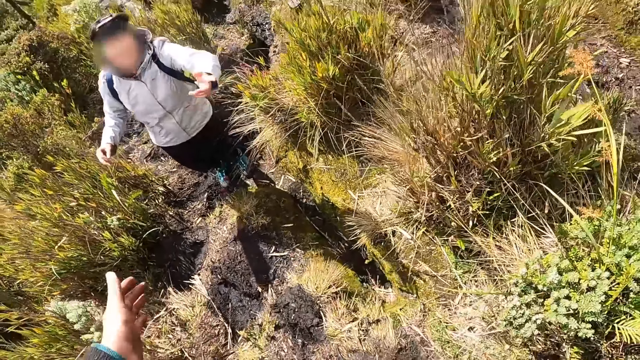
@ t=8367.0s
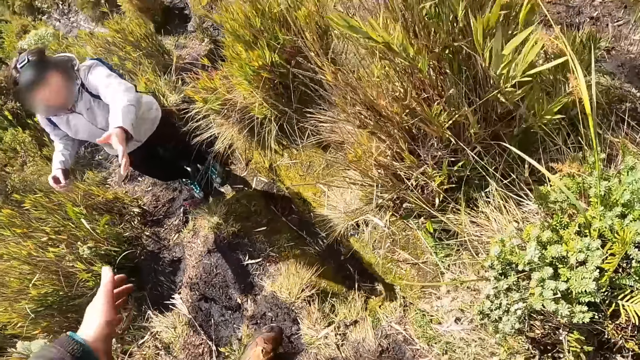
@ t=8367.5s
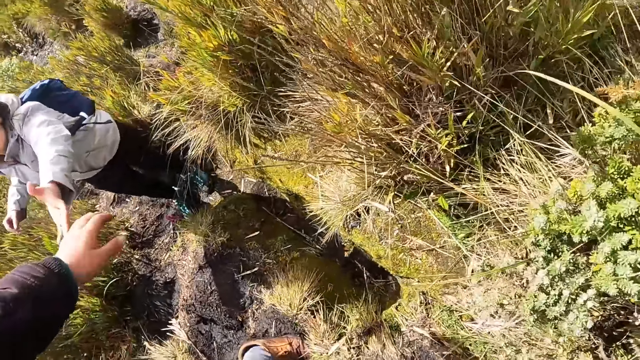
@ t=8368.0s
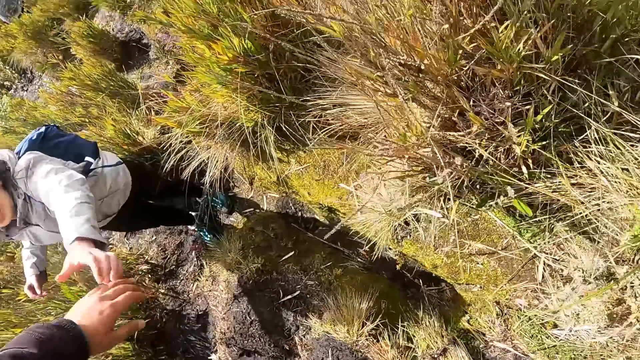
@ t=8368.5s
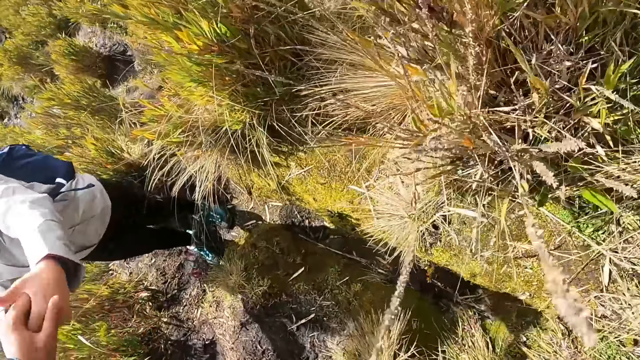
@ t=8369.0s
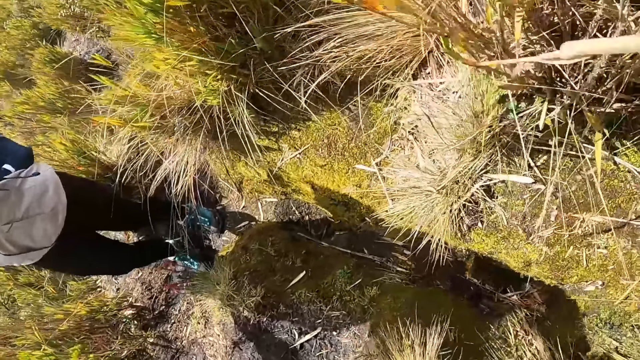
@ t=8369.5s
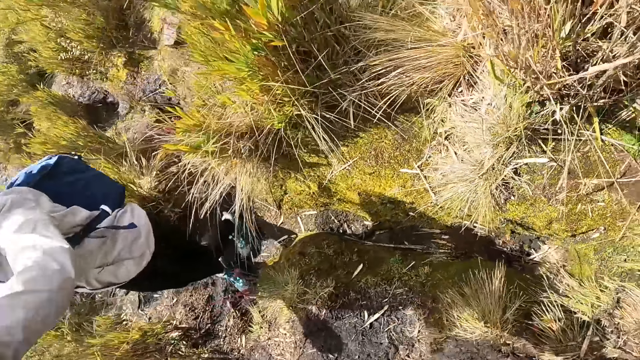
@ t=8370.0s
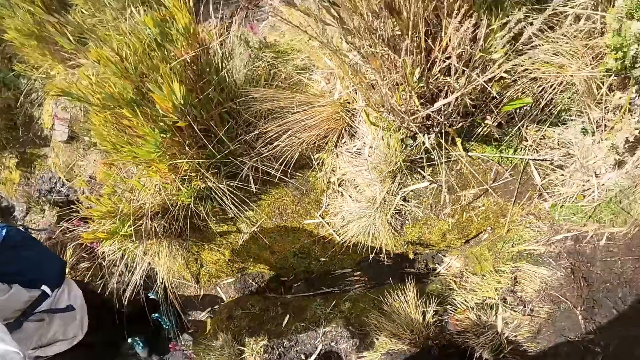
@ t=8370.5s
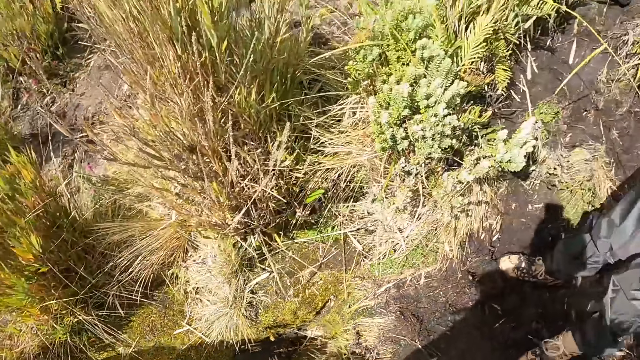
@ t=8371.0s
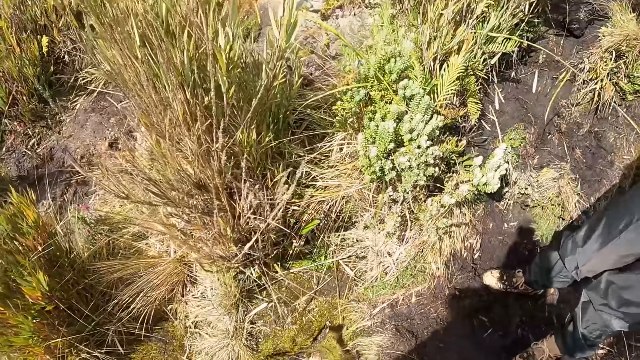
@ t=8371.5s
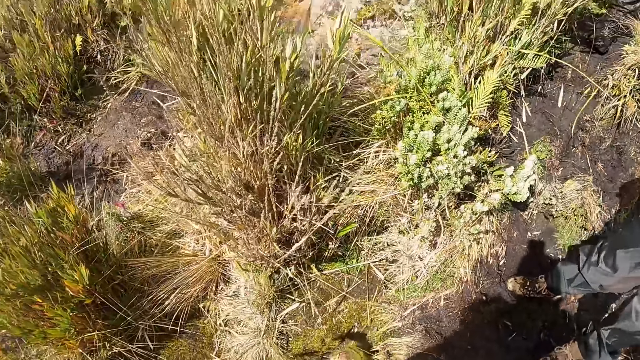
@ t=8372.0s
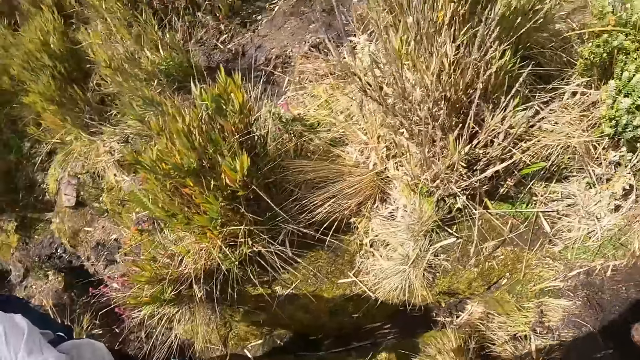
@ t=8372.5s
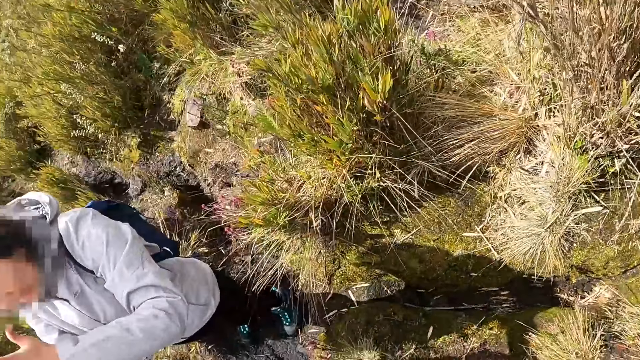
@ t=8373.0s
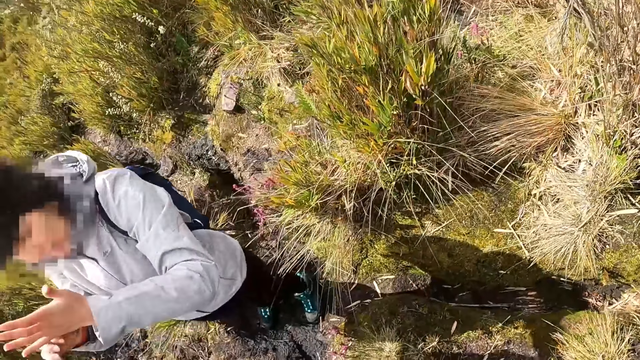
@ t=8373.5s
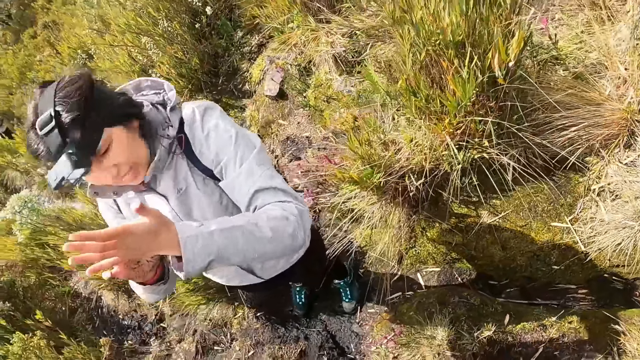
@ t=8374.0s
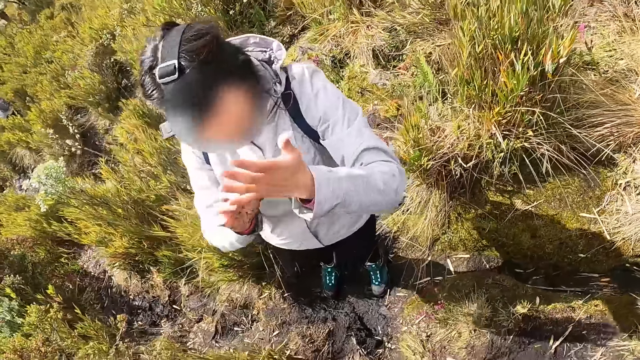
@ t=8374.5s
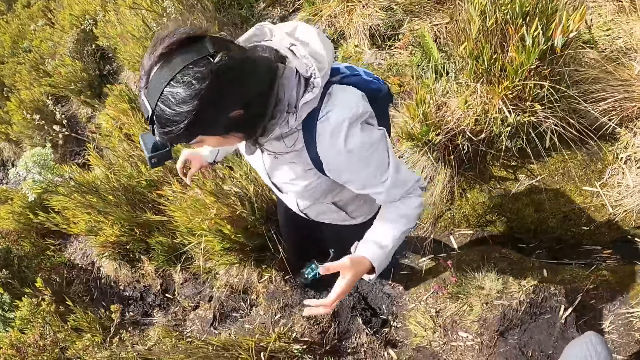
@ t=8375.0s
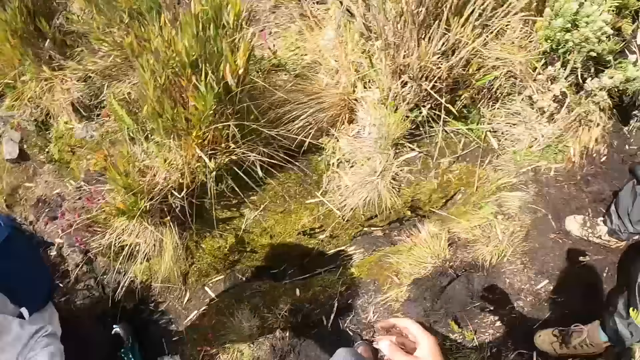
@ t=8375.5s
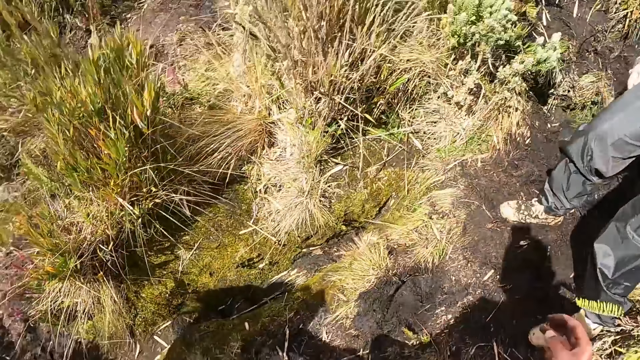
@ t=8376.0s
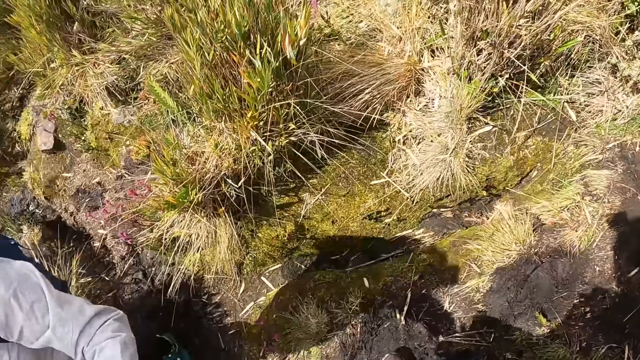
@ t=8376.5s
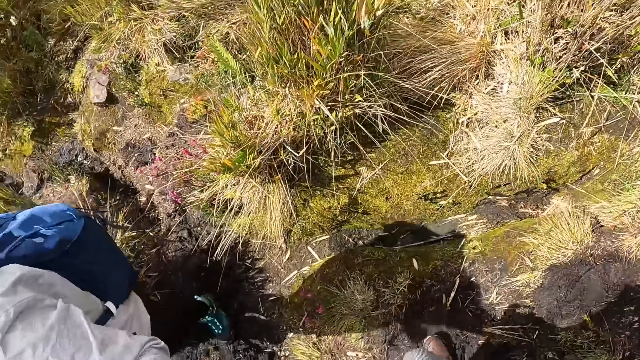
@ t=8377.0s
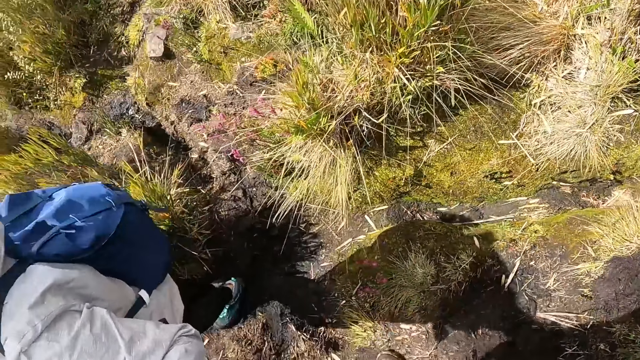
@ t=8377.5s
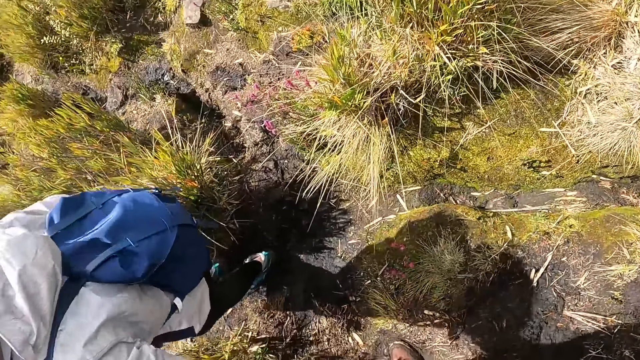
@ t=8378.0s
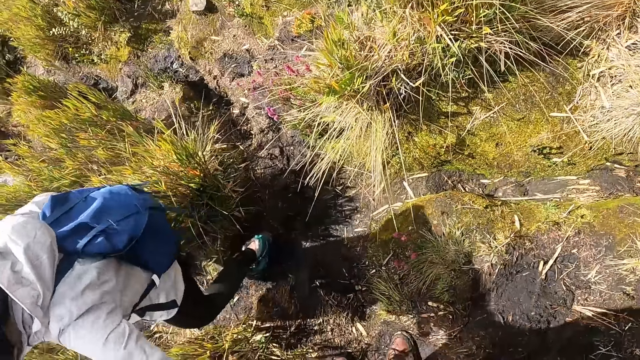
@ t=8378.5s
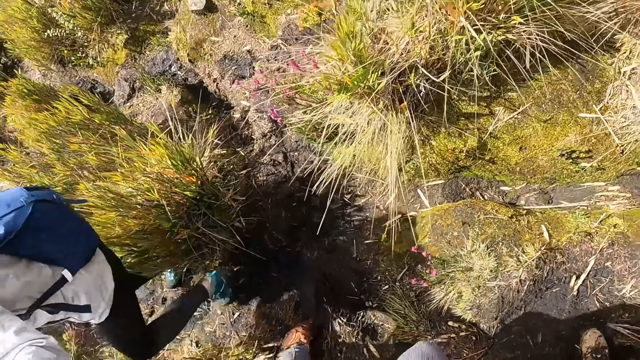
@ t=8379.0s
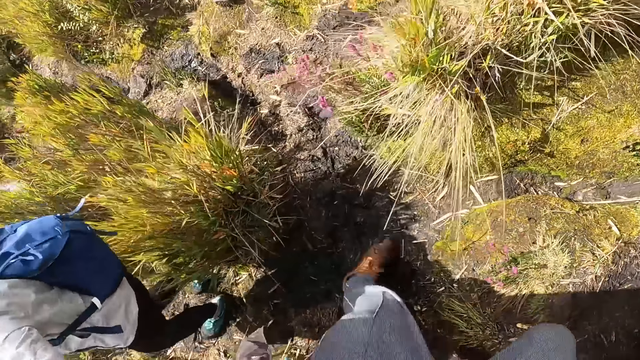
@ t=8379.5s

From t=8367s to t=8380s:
The camera wearer holds the left hand of the woman with his left hand. The woman touches her left palm with her right hand. The camera wearer looks around.

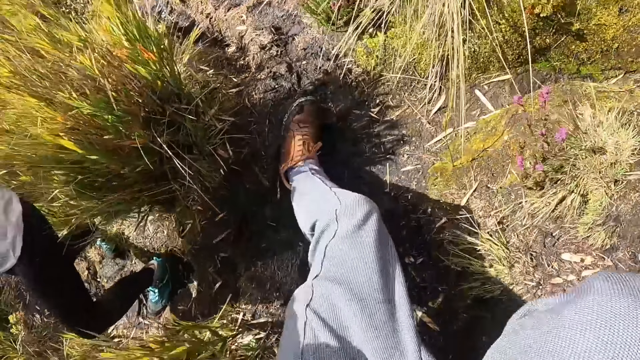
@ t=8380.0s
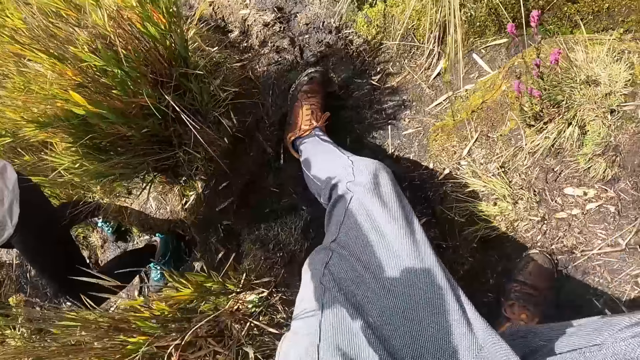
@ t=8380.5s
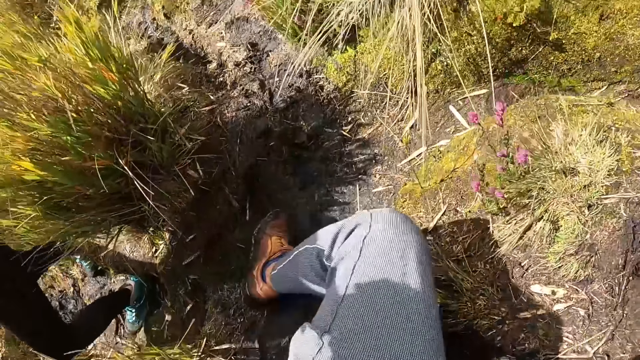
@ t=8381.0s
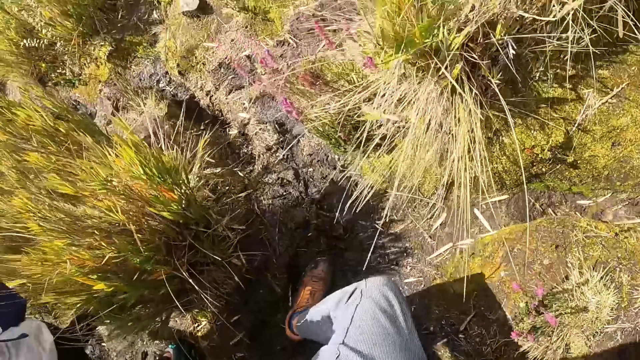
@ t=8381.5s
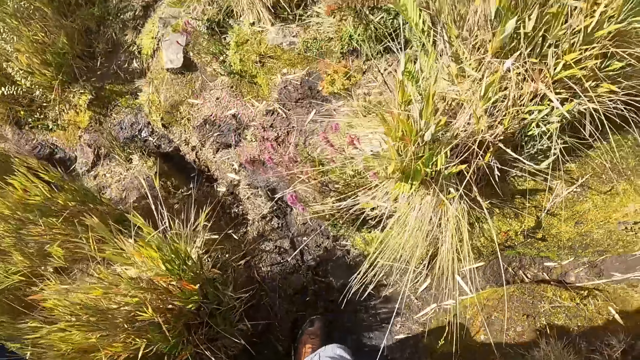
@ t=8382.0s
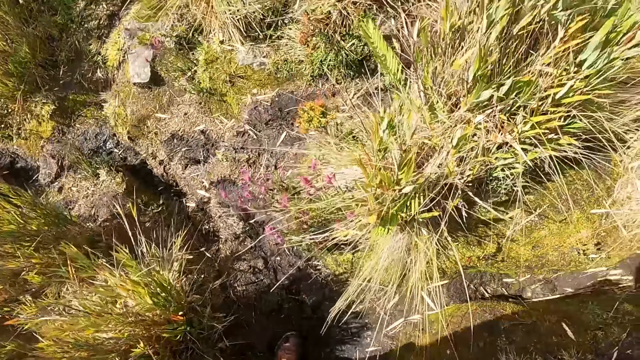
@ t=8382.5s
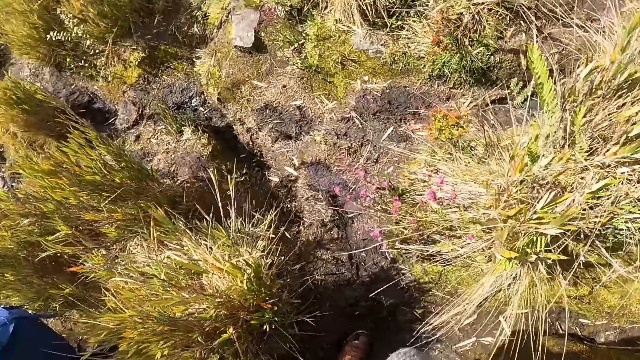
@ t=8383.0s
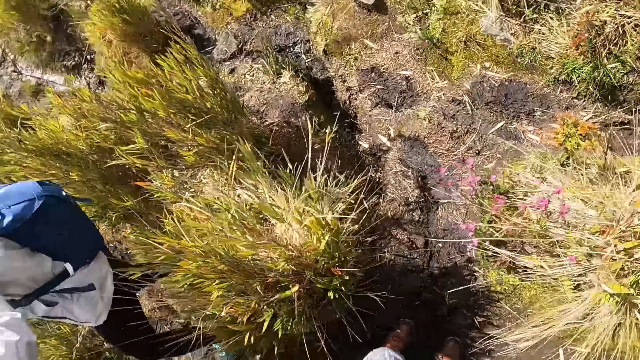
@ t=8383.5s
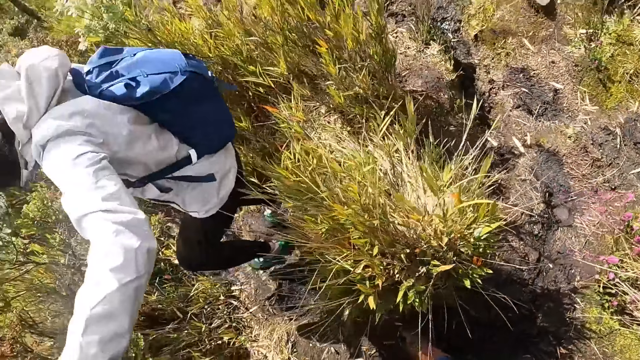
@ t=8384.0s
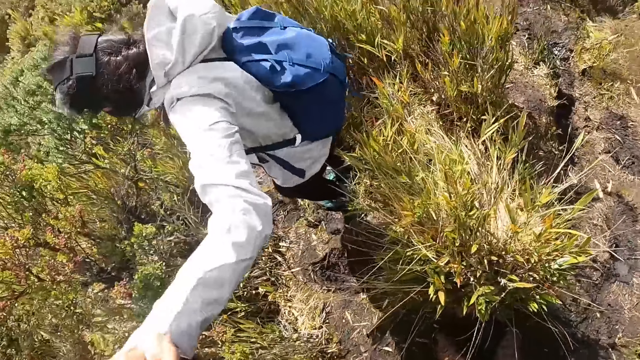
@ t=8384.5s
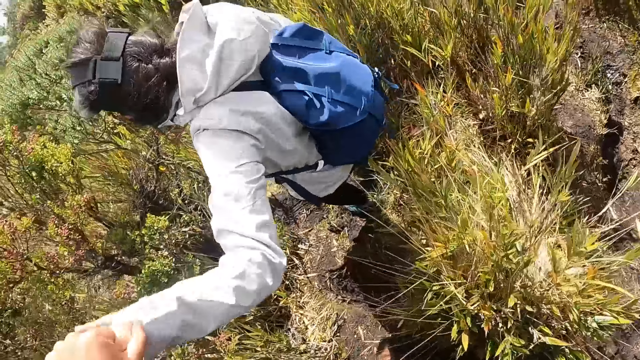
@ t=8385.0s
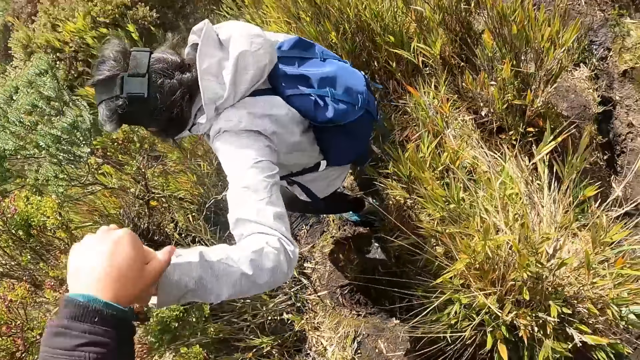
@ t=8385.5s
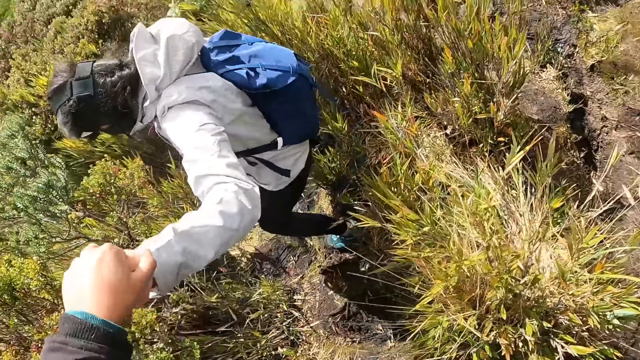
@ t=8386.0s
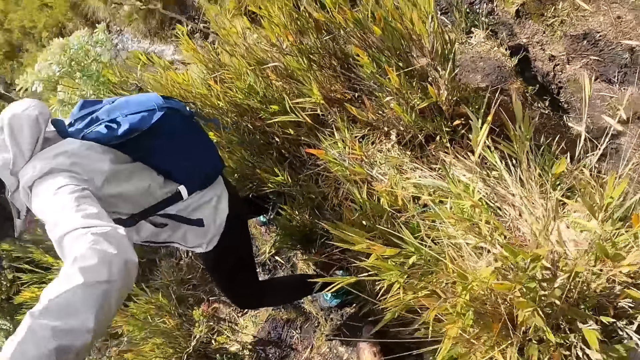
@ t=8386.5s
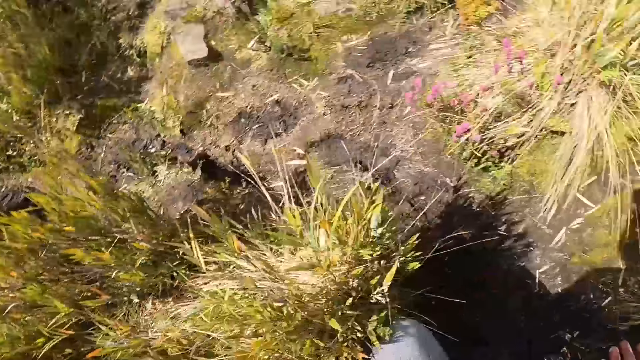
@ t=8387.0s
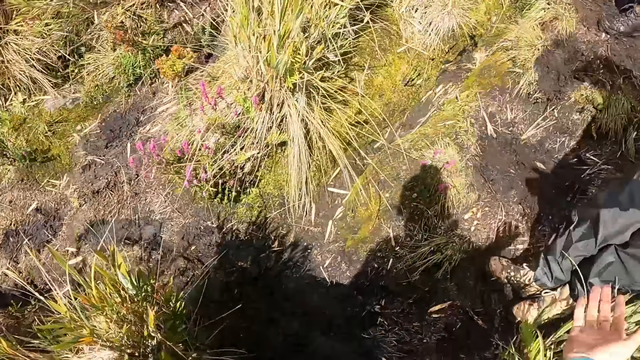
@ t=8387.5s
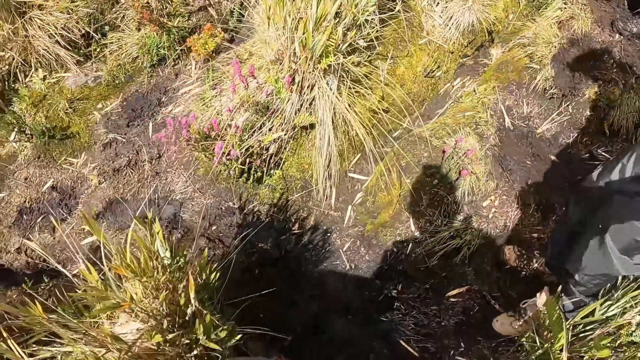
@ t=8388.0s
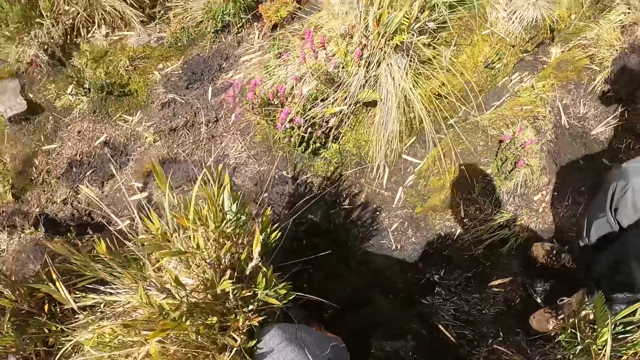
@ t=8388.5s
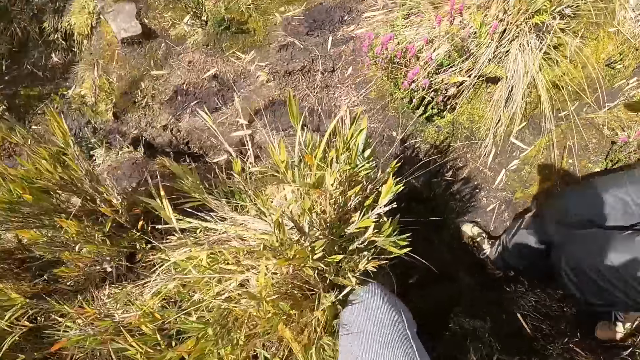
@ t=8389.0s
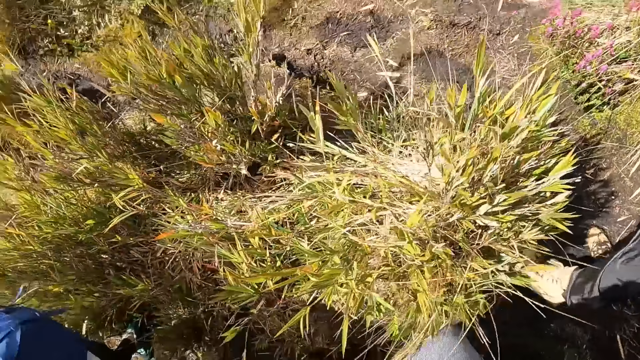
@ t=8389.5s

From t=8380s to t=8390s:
The camera wearer walks. He holds the left hand of the woman with his left hand. He stretches his right hand towards another woman. The other woman hikes down the path.
